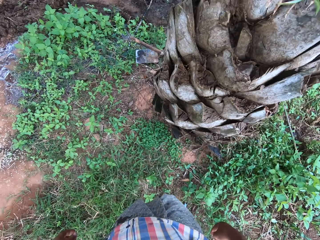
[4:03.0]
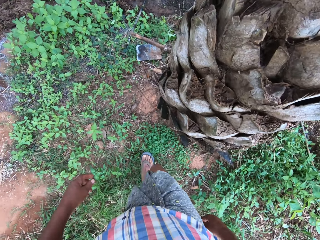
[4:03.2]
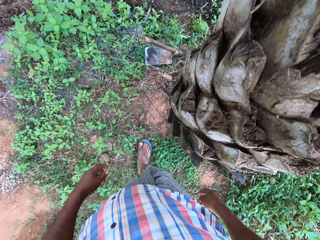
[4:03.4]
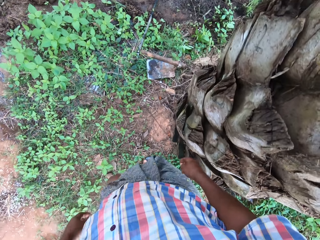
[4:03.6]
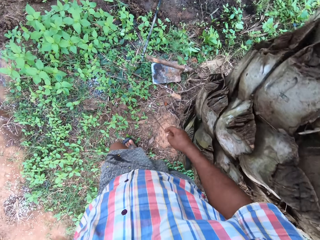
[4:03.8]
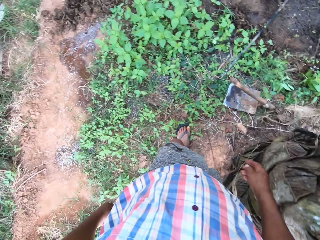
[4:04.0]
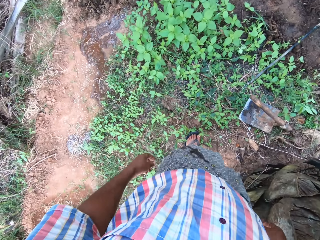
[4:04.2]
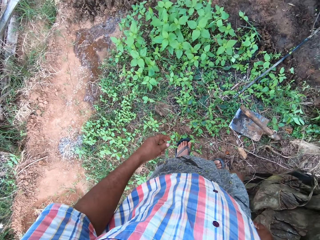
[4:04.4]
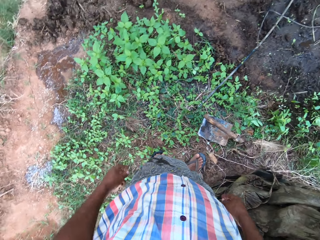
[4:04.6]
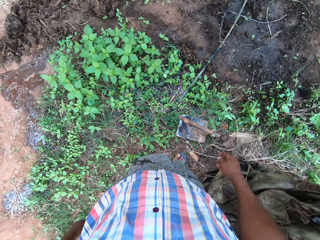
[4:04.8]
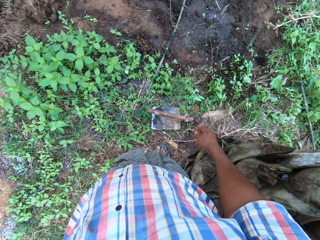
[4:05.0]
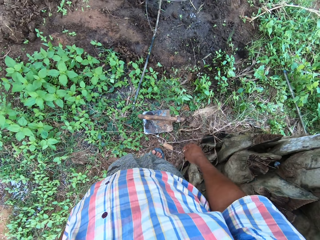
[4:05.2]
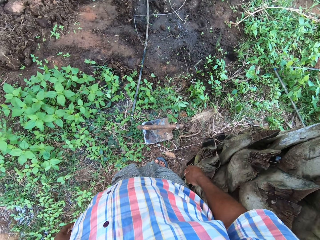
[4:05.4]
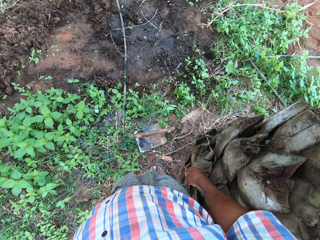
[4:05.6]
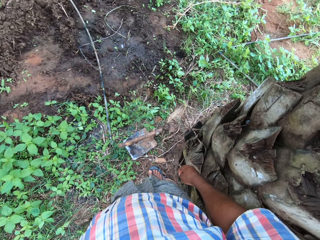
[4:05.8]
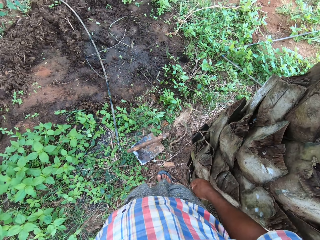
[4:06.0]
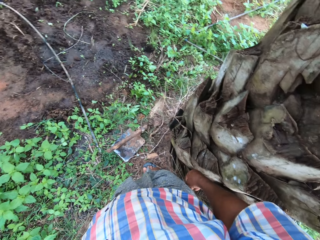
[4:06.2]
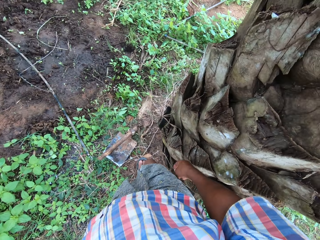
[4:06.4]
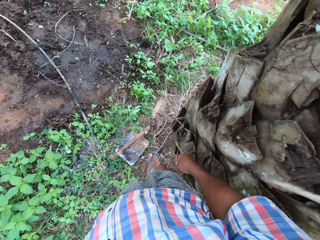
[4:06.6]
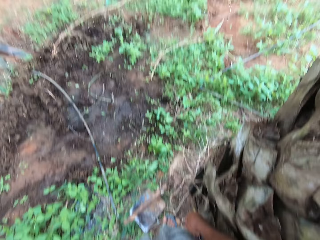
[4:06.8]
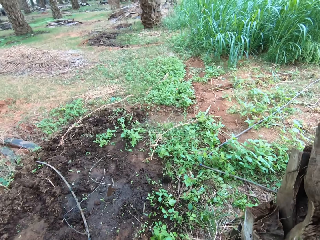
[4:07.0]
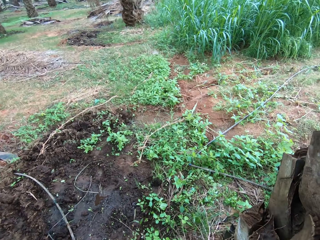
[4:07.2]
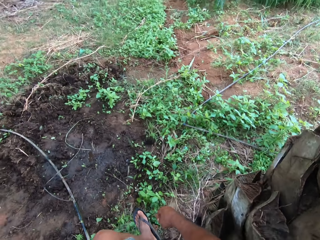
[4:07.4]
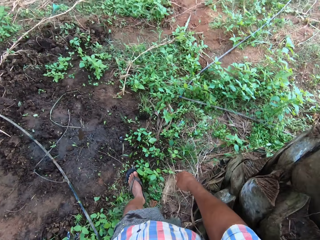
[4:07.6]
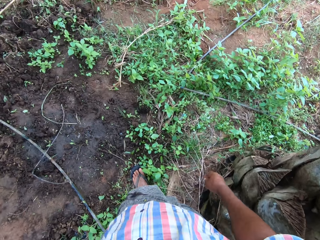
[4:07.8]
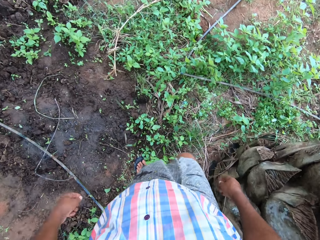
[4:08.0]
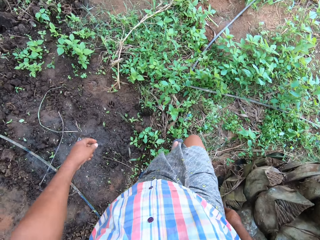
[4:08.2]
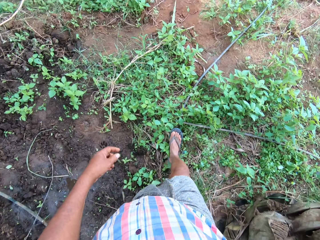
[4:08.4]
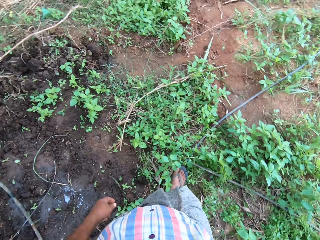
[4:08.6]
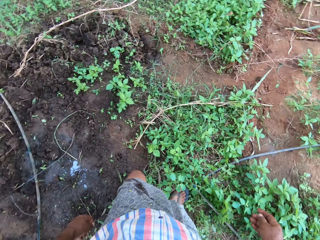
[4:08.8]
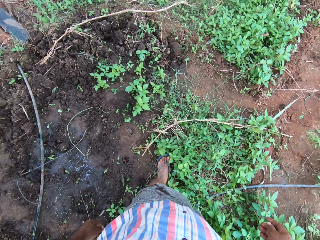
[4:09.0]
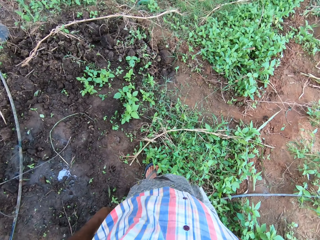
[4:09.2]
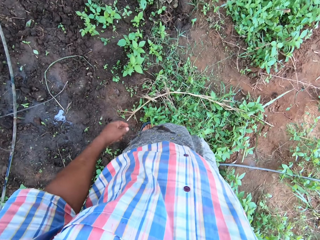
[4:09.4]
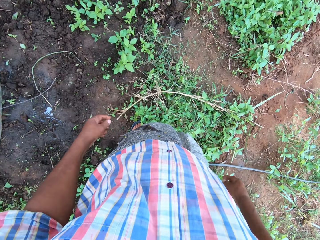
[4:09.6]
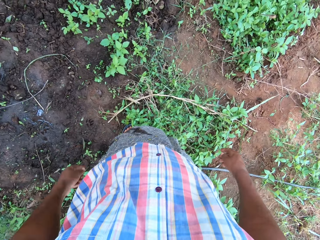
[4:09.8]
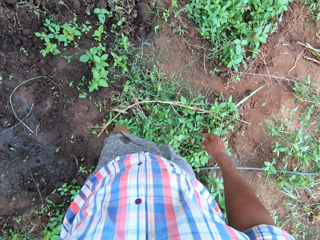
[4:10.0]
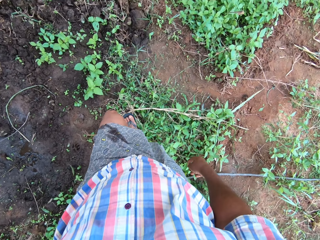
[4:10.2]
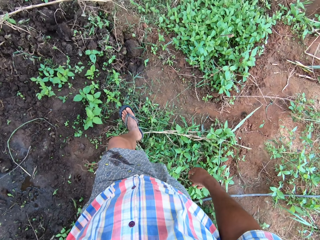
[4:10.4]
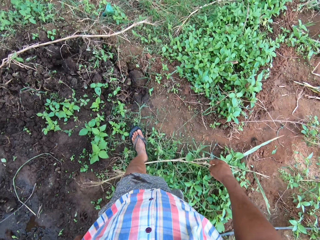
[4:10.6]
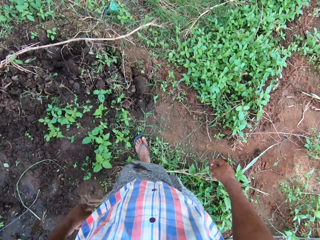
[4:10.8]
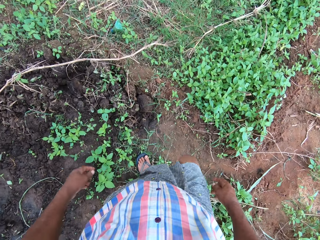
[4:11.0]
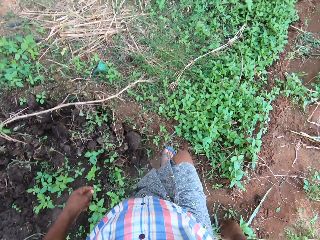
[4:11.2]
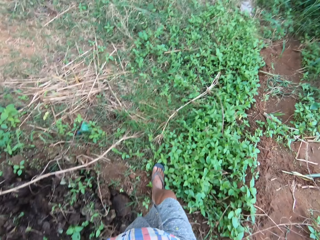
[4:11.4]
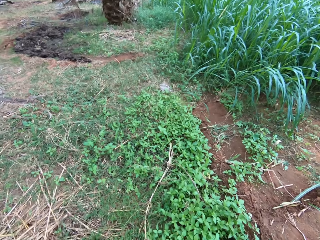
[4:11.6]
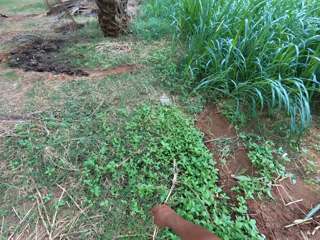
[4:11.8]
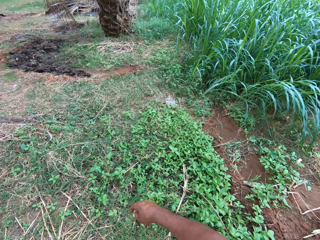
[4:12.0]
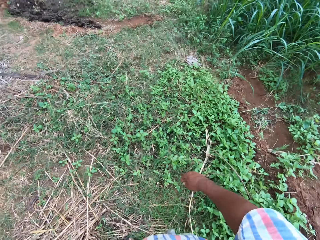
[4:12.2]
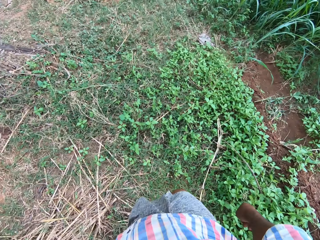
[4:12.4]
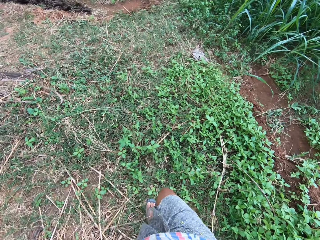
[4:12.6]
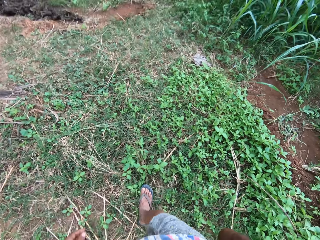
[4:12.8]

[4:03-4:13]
The camera wearer looks around the field. They walk around the field.

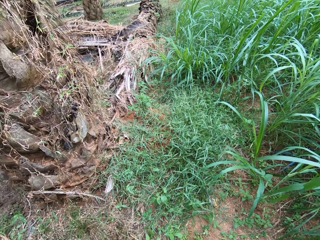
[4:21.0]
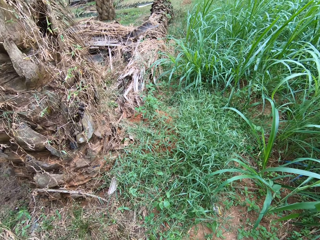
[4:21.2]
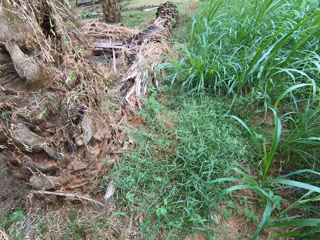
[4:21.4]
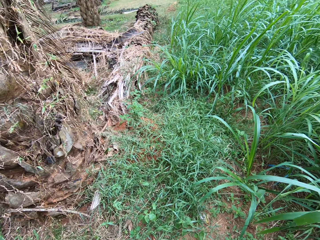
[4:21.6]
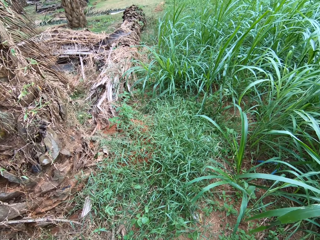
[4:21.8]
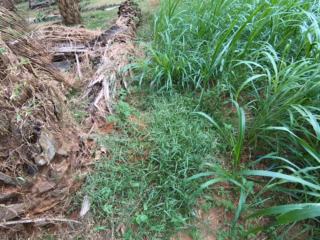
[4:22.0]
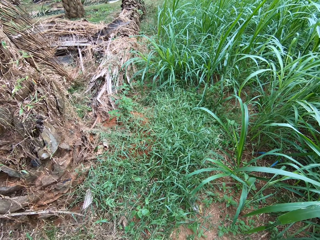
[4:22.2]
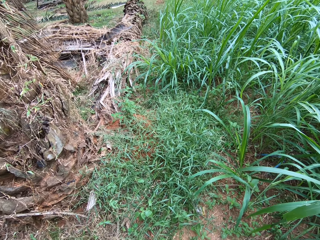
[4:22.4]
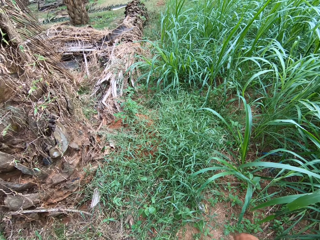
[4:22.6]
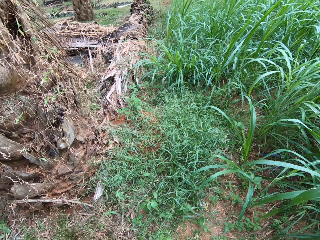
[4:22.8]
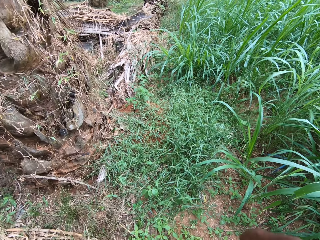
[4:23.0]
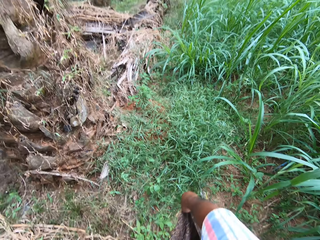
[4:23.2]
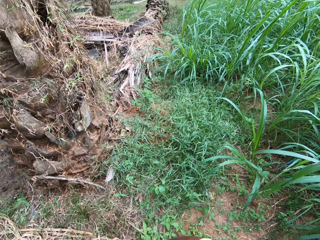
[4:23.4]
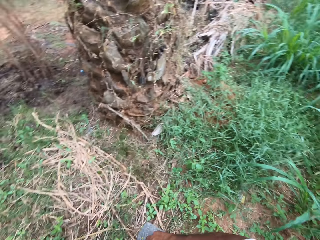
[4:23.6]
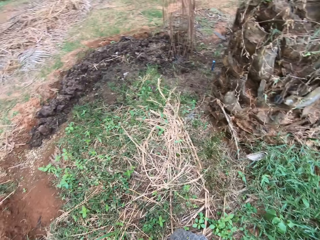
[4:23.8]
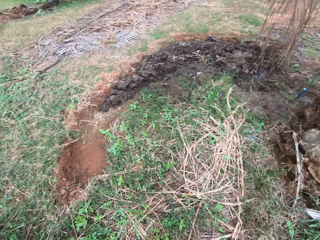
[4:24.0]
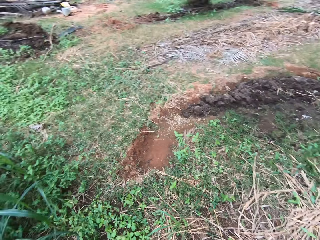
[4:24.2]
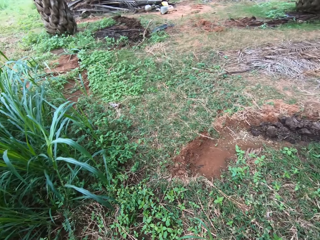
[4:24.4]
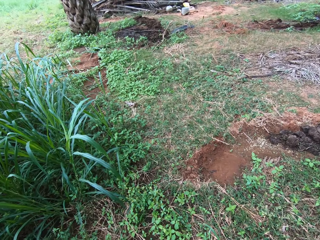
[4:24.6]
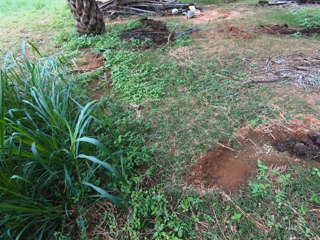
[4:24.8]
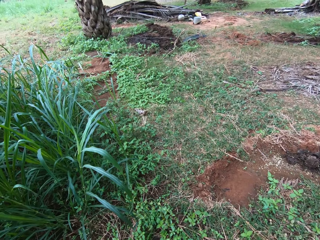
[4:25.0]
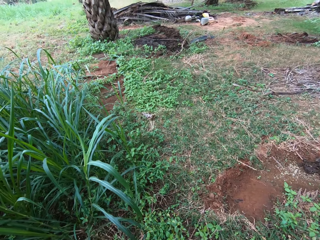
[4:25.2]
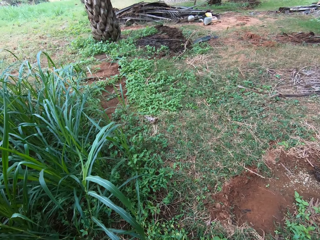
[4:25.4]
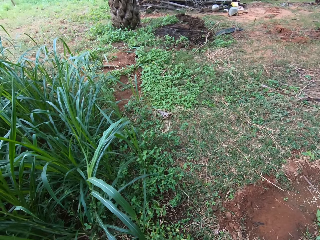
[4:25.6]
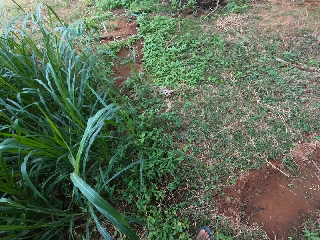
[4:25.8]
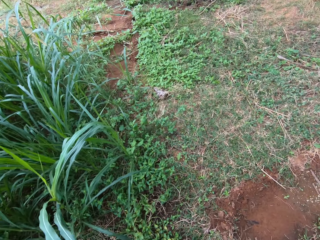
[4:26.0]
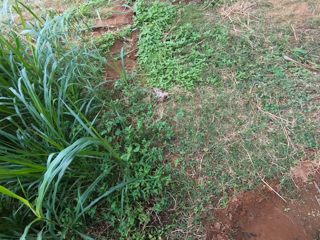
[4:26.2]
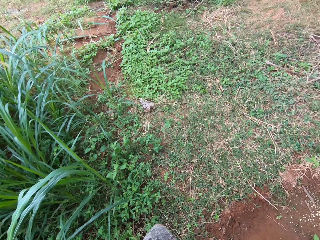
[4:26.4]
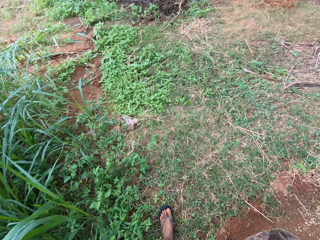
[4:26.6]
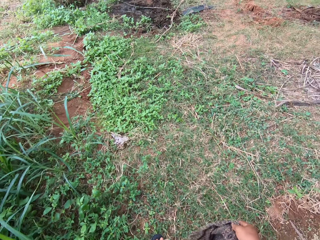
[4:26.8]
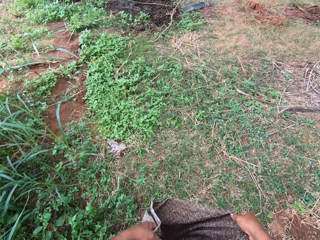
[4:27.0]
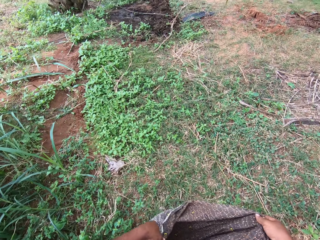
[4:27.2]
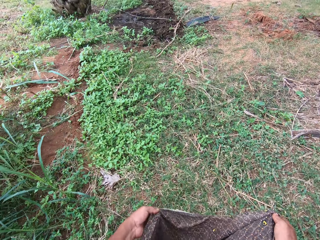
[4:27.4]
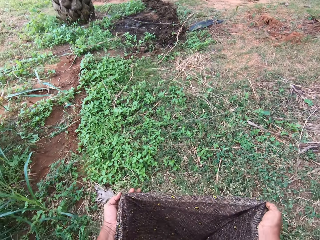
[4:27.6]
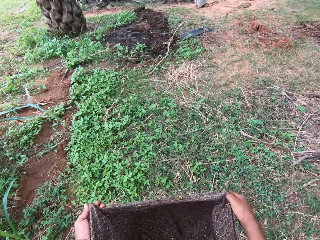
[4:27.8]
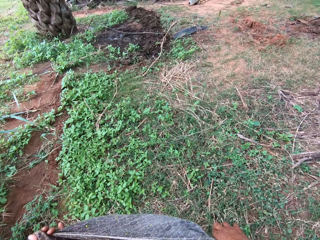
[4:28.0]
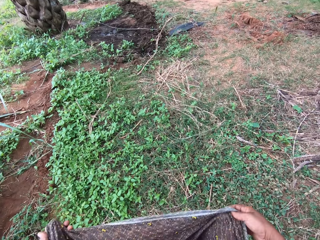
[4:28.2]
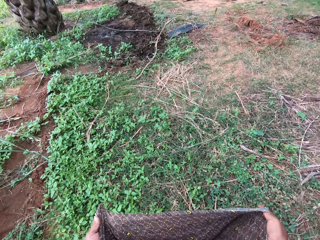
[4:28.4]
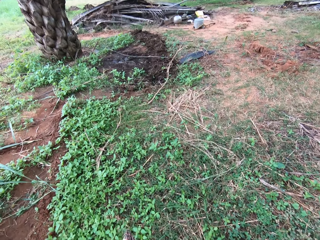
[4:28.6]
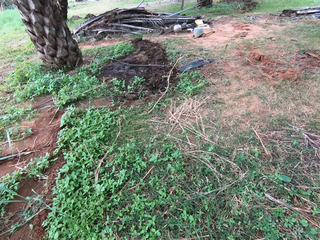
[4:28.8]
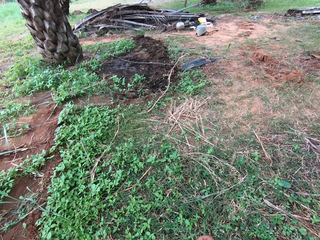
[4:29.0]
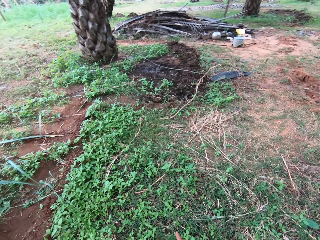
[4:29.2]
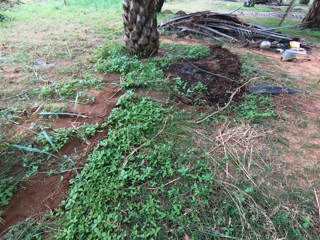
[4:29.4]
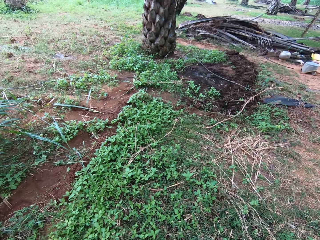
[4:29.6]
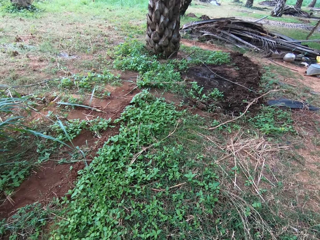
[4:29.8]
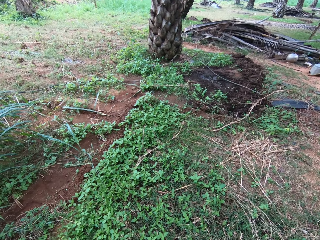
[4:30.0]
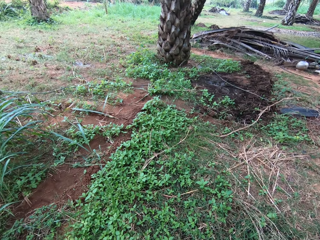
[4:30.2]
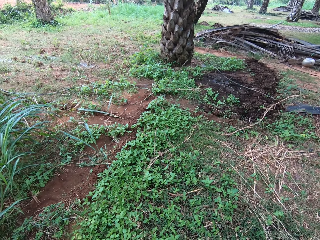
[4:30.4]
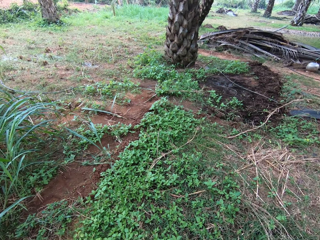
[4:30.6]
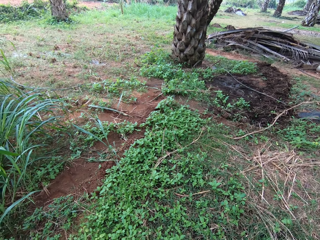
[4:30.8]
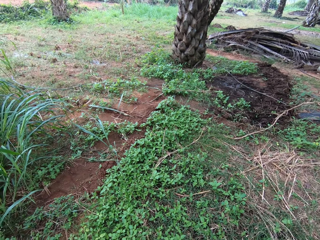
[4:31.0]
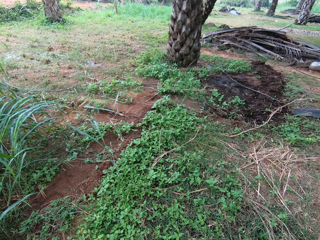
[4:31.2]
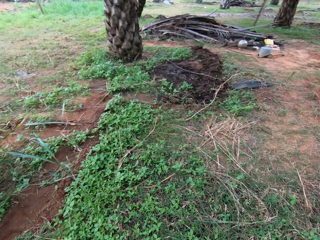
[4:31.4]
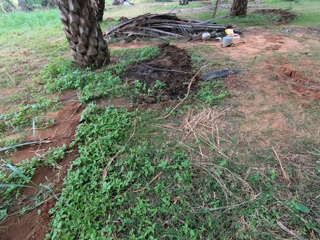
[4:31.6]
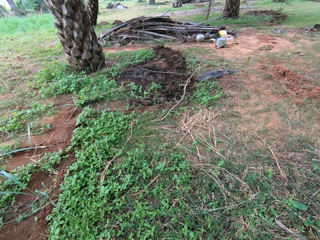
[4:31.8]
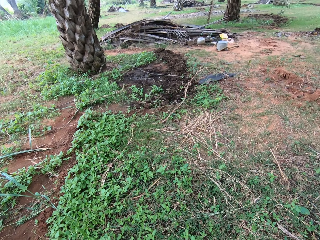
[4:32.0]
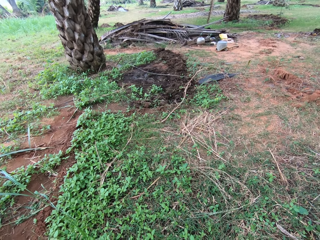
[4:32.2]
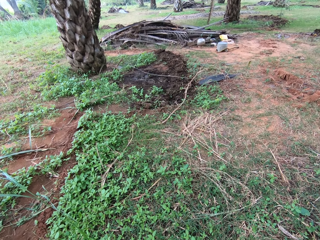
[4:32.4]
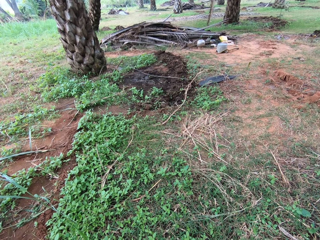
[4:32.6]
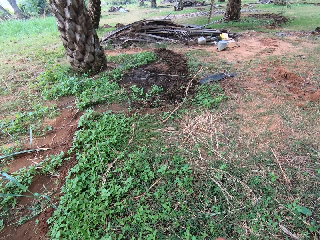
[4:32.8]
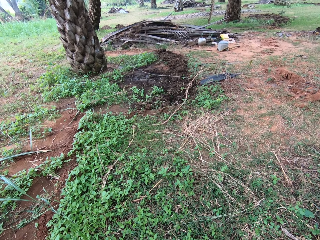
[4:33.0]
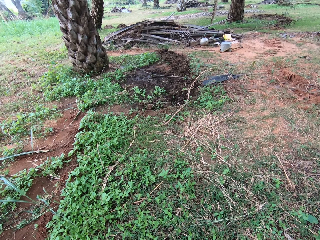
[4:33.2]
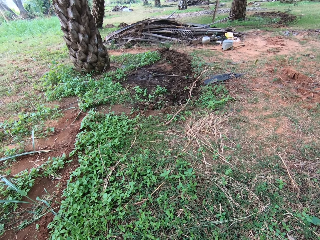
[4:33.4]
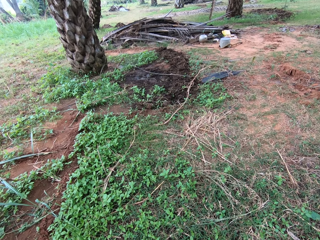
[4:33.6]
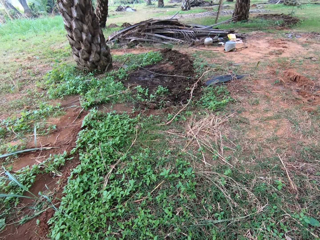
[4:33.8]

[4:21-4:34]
The camera wearer looks around the field. He walks around the field. He adjusts his cloth with his hands. He looks around the field.
